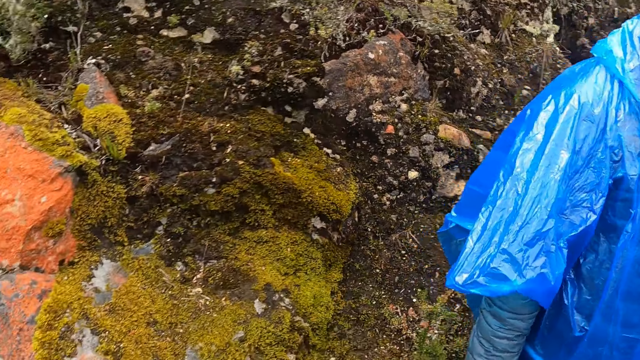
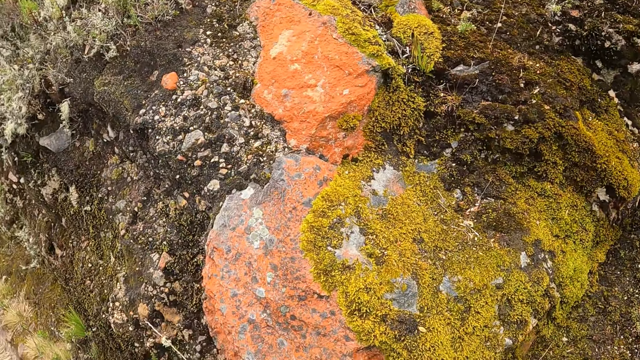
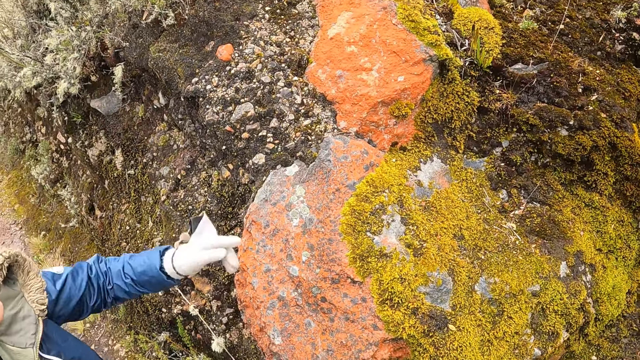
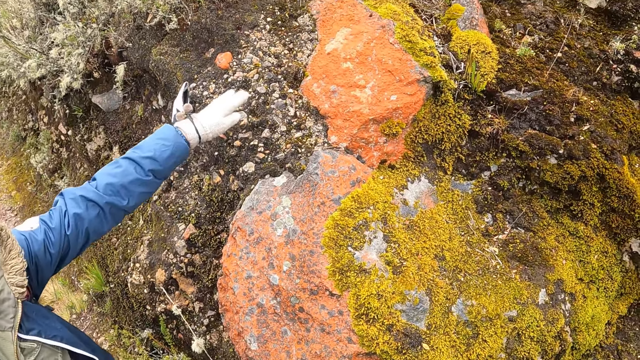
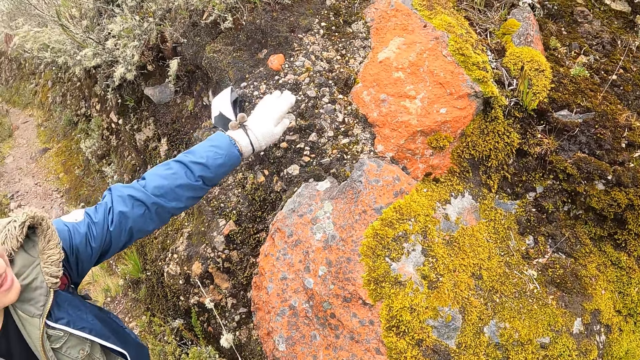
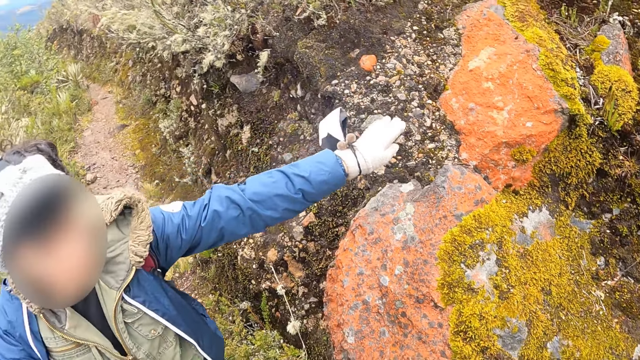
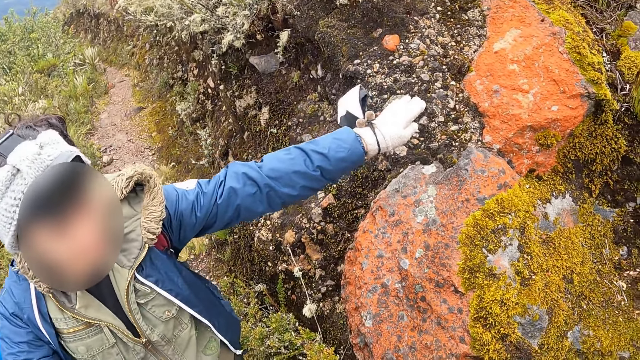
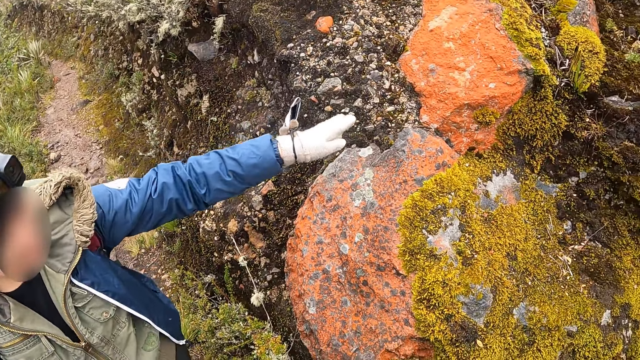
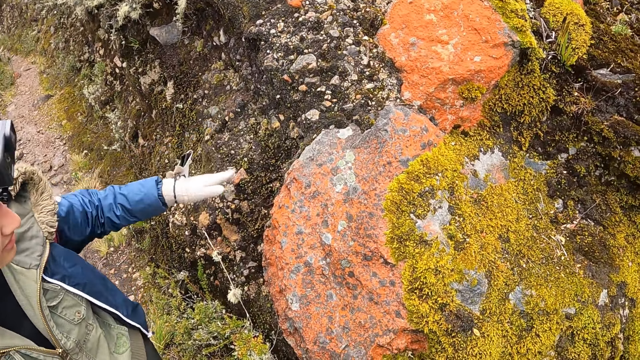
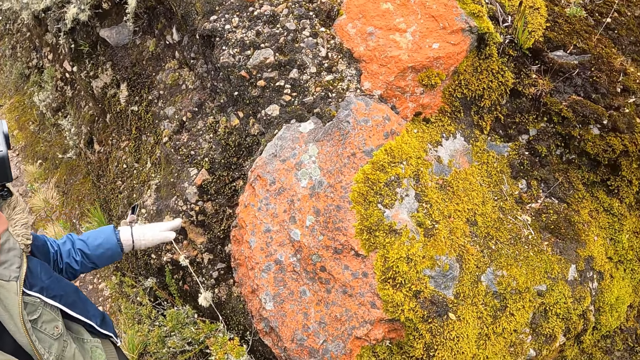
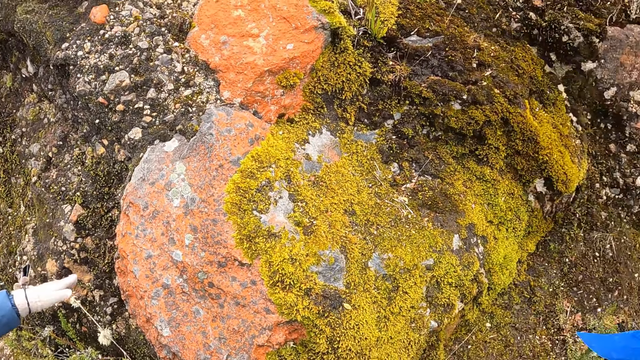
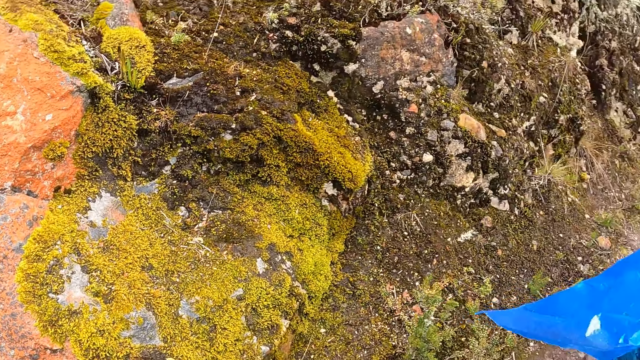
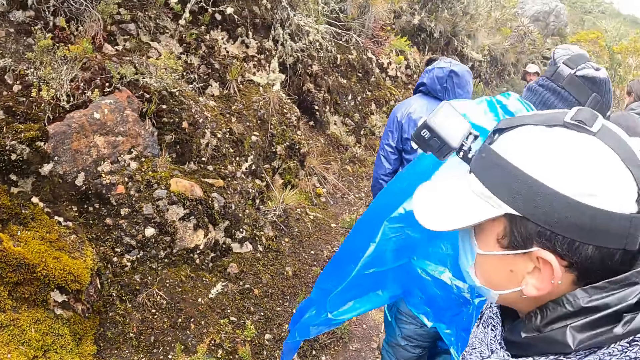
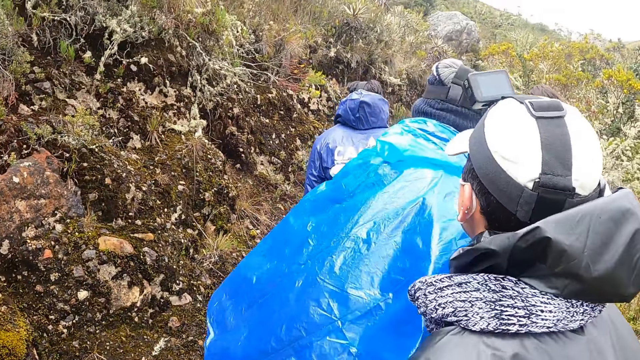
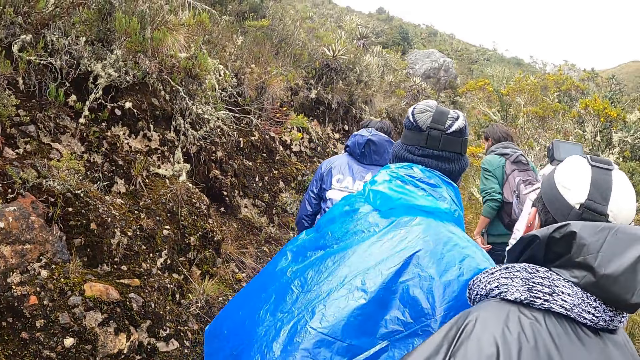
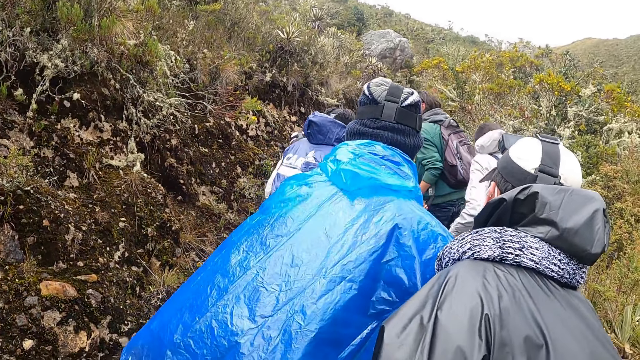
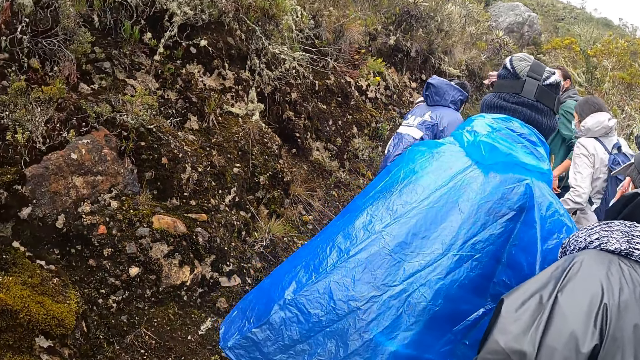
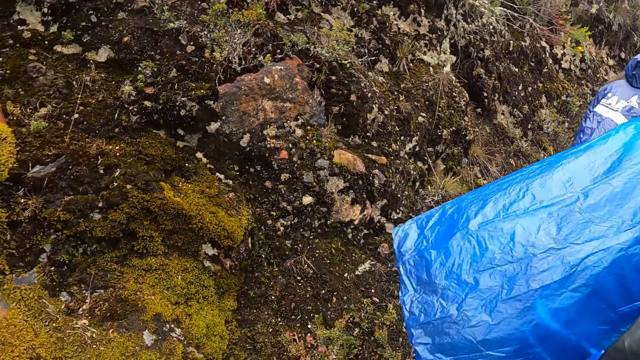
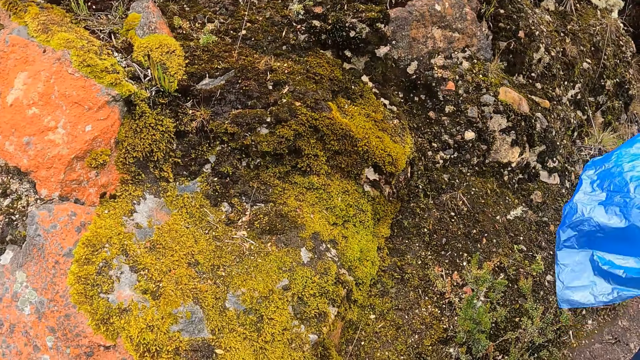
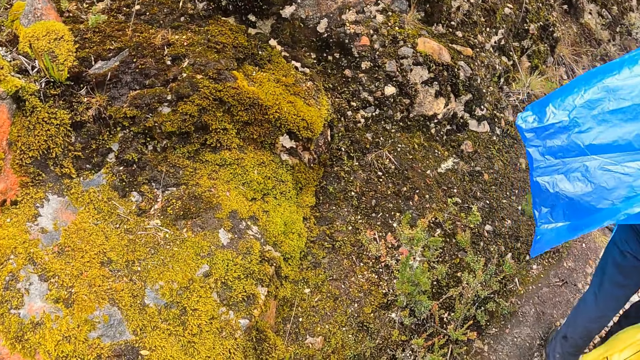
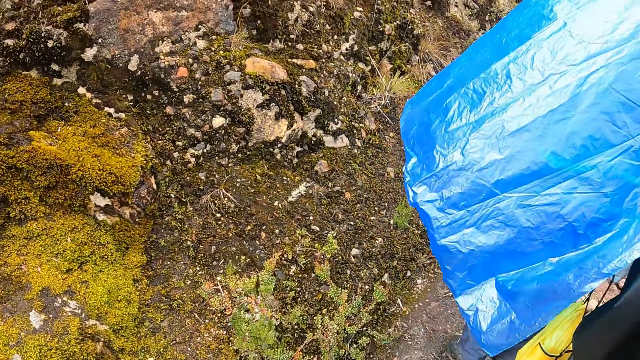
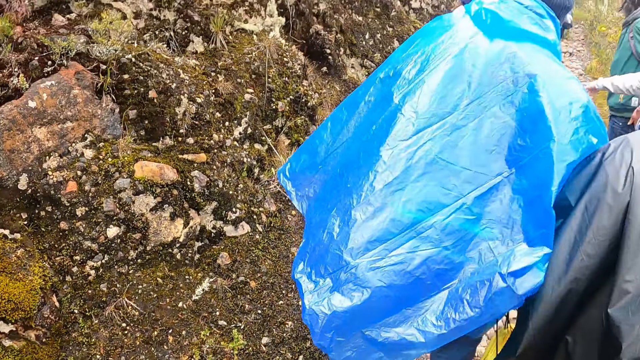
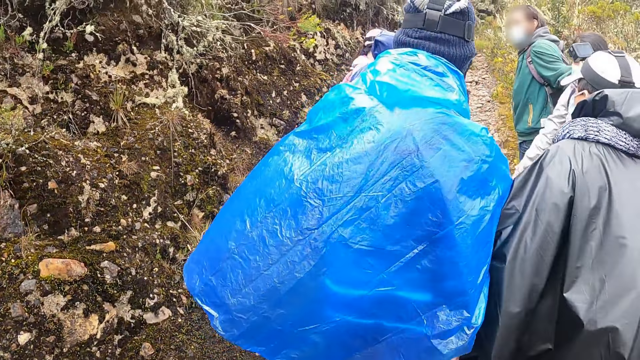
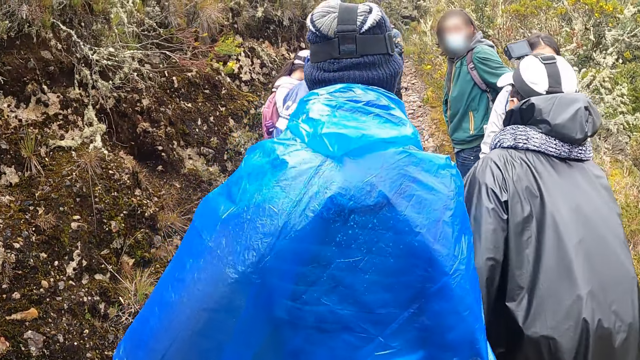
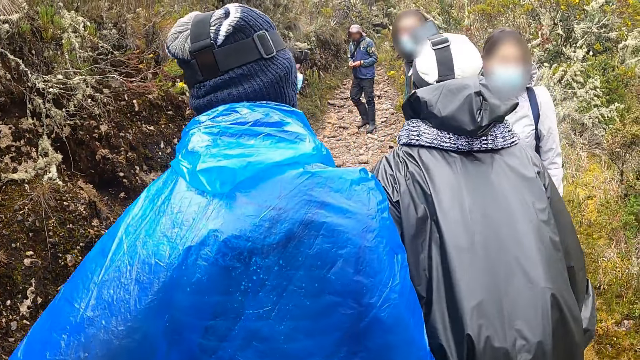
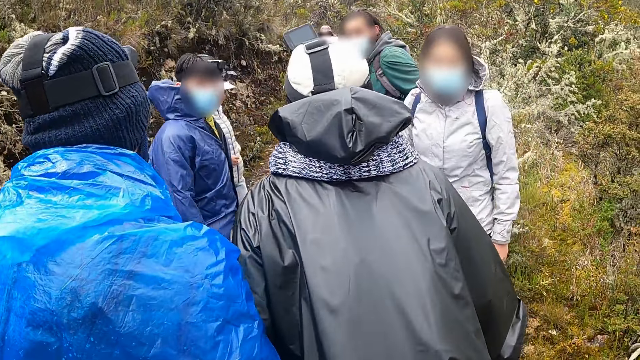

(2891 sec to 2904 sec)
The camera wearer looks at a man. A lady points with the left hand. The lady interacts with the camera wearer. The camera wearer looks at the lady. They look at the rock. They turn around. They look around. They turn around. They look at the molds. They turn around. They walk around.

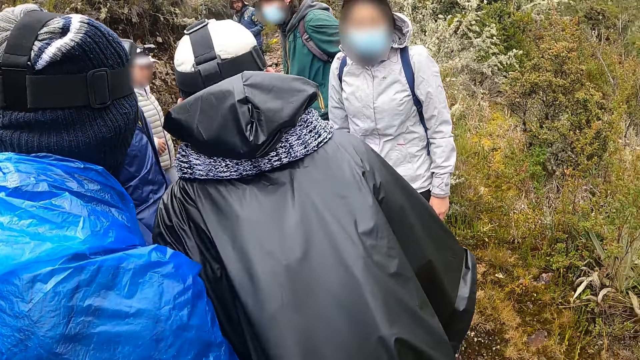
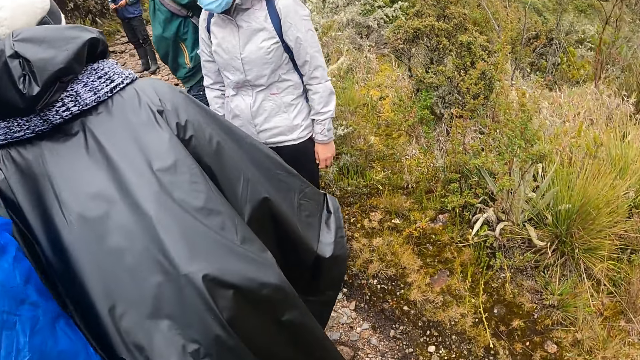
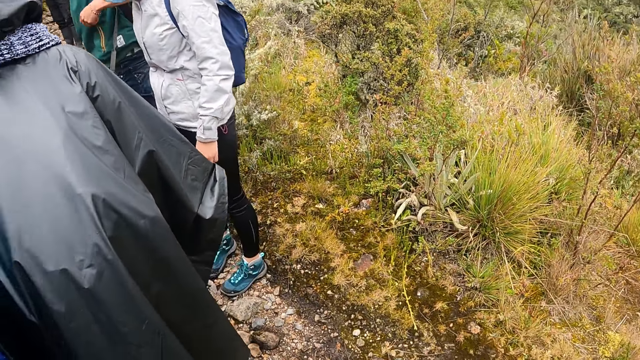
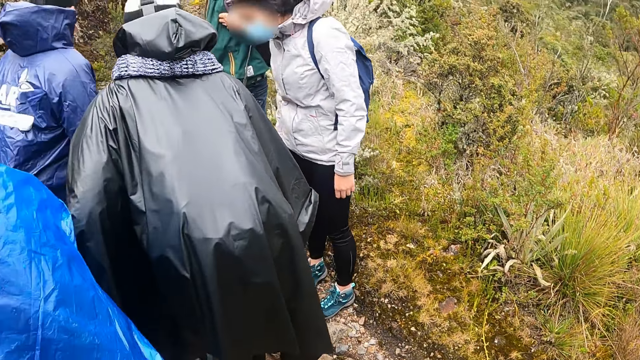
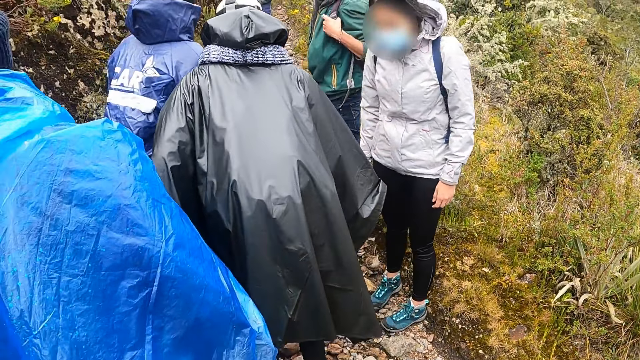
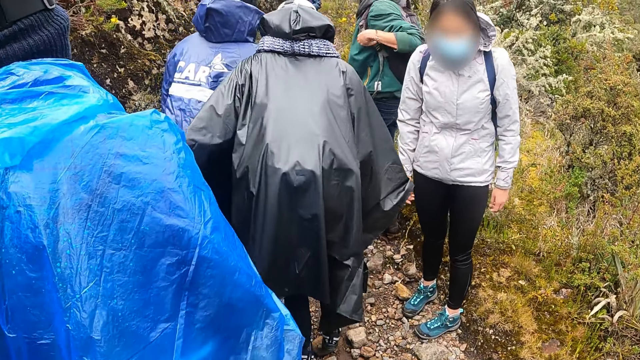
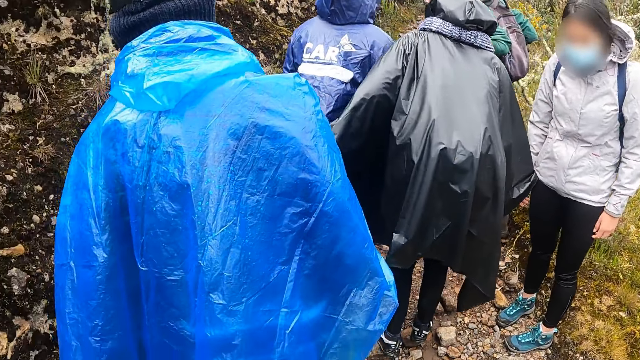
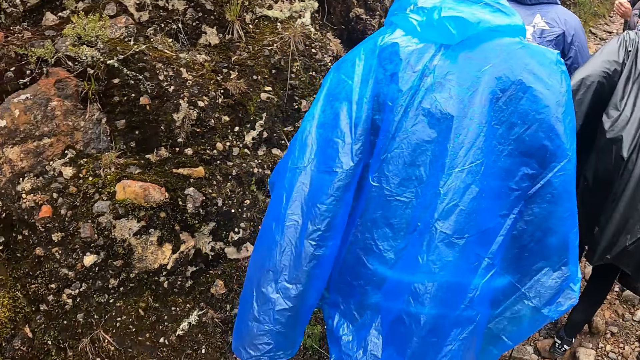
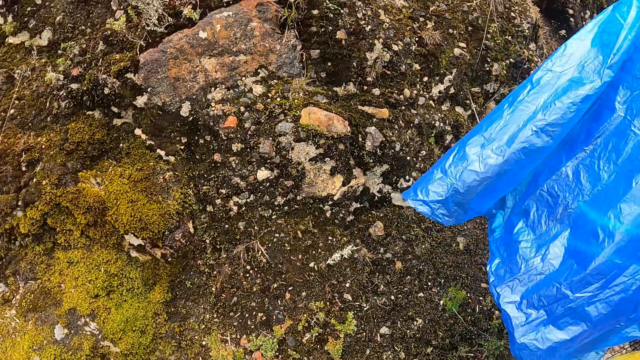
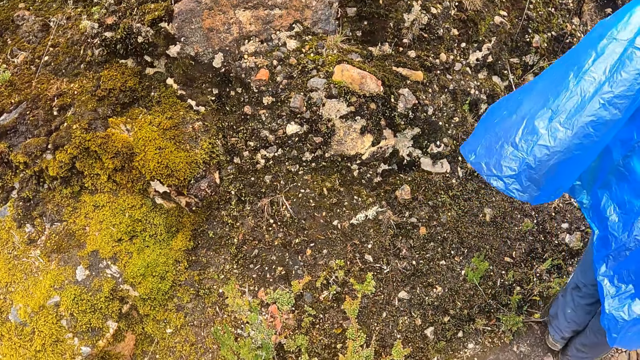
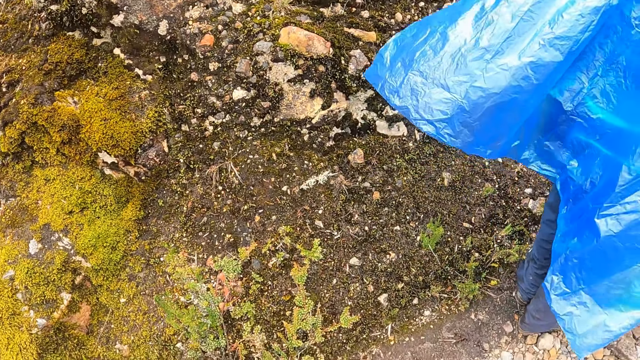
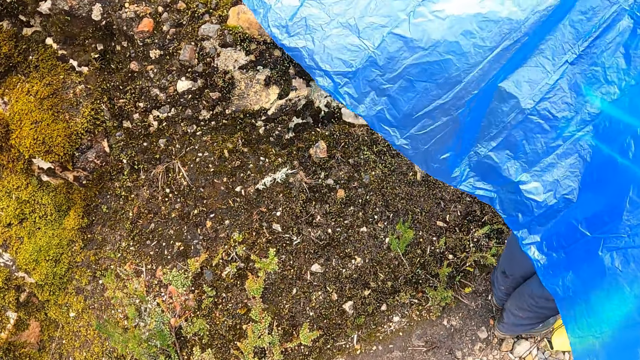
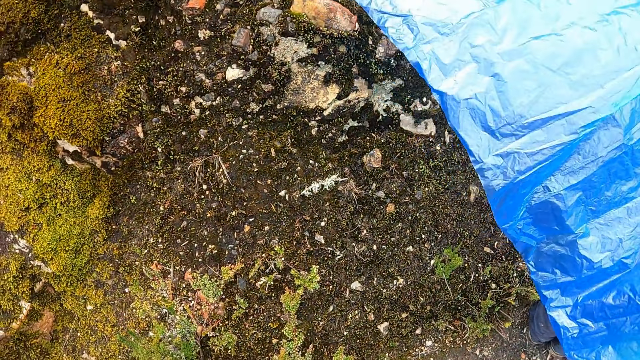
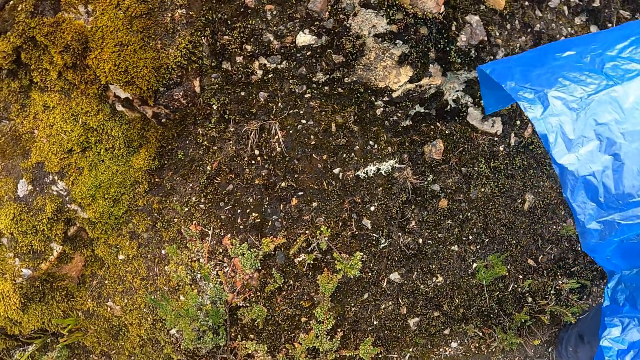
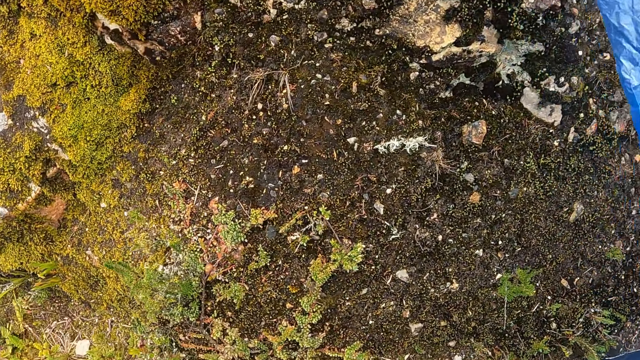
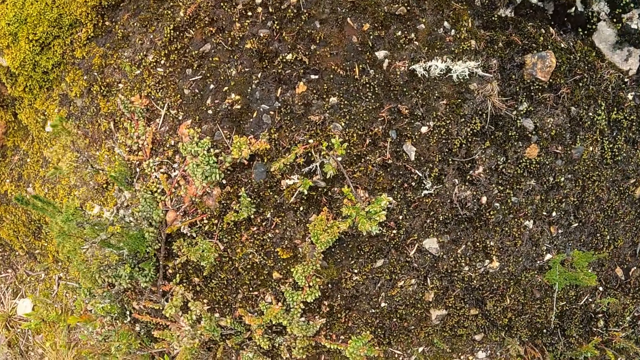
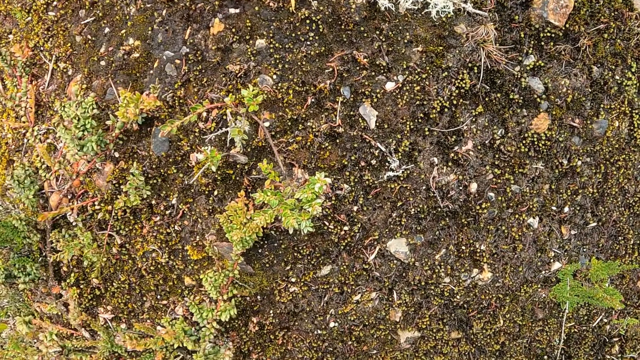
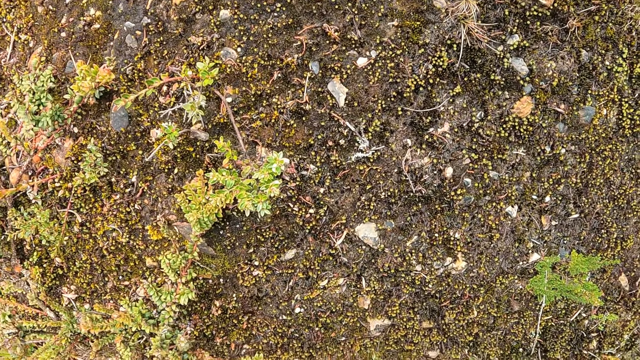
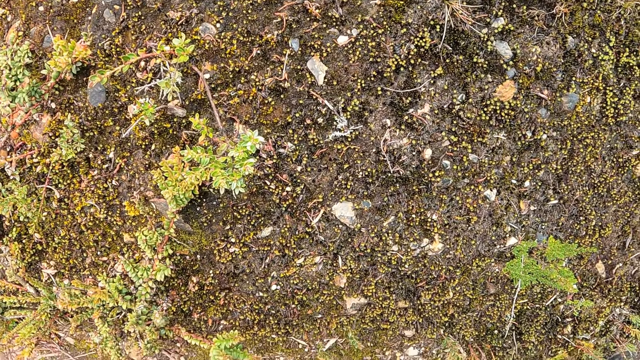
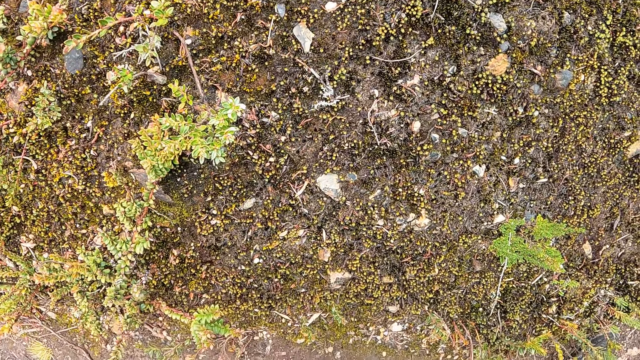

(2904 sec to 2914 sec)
The camera wearer looks around. They look at the molds. They move closer to the molds.
